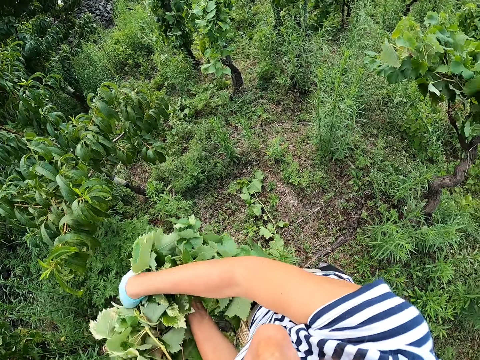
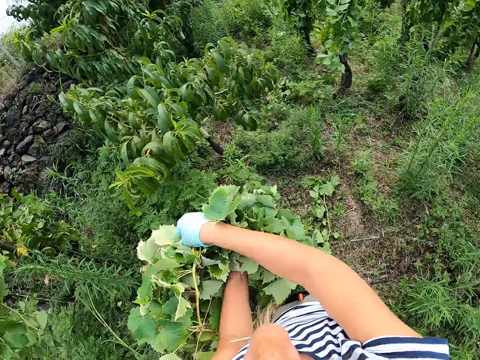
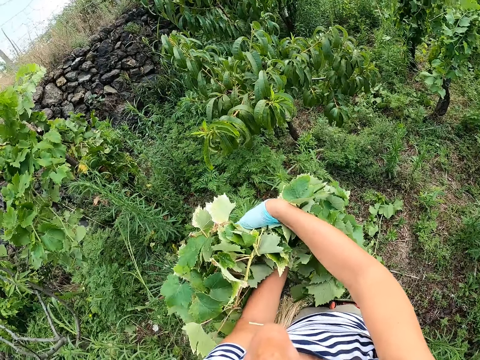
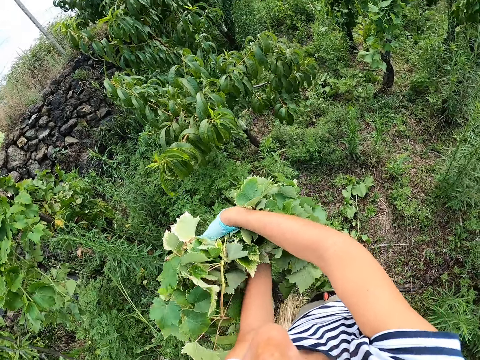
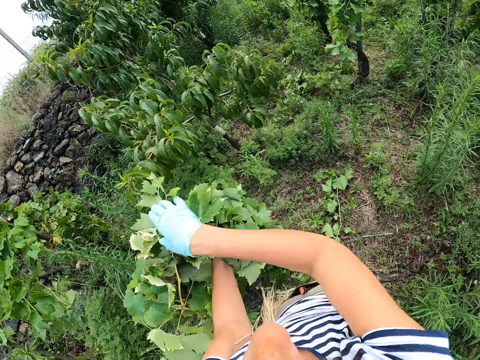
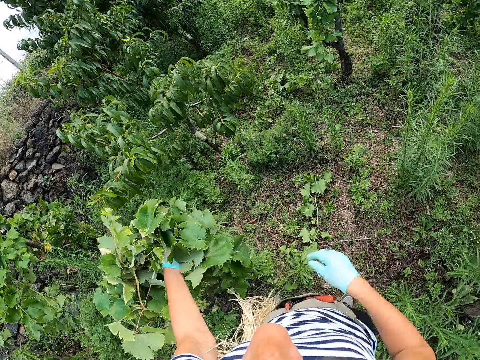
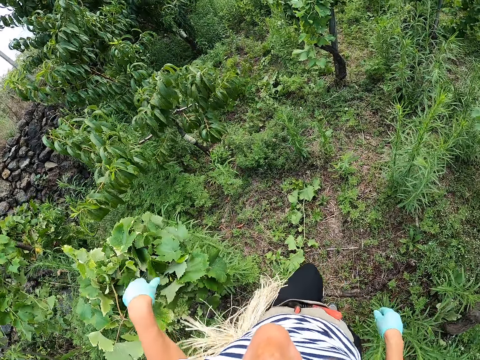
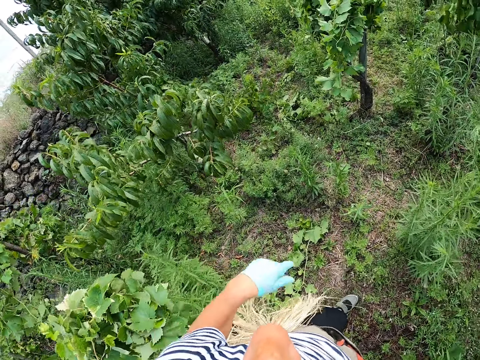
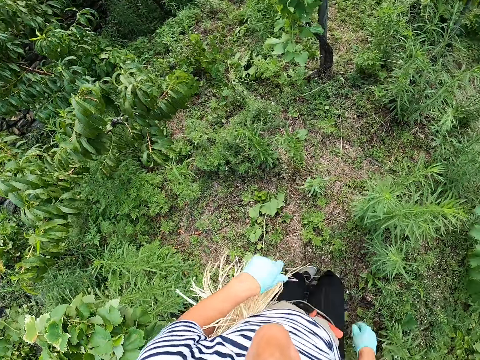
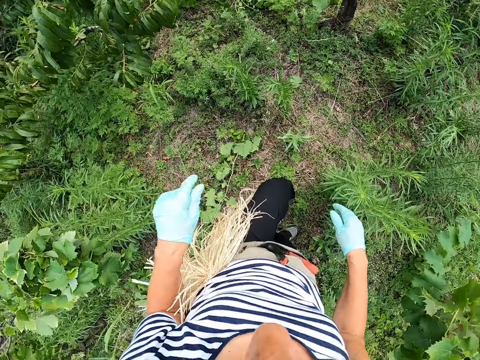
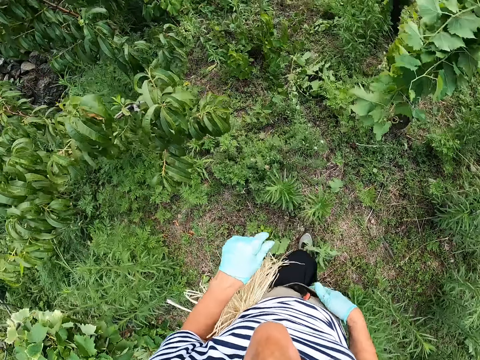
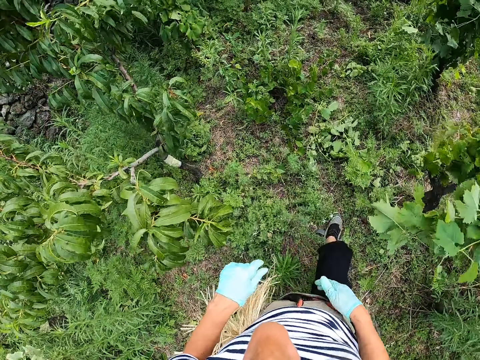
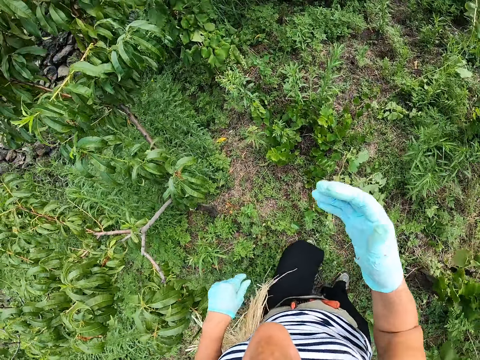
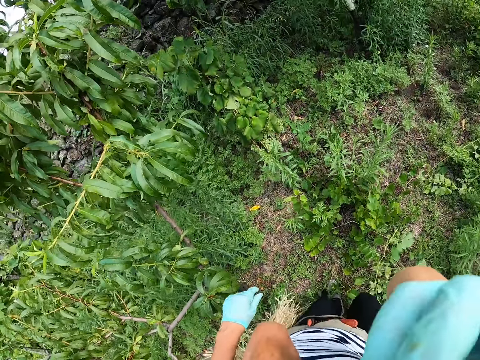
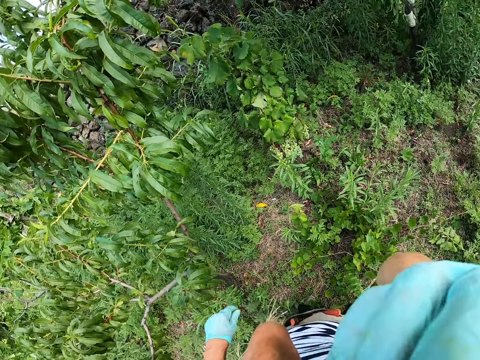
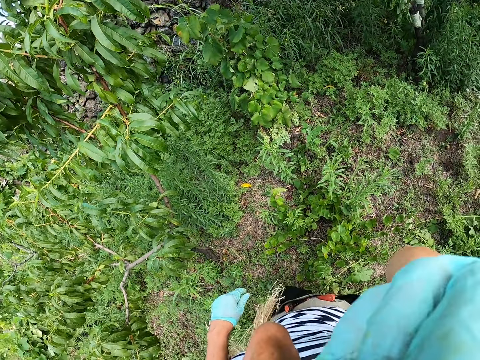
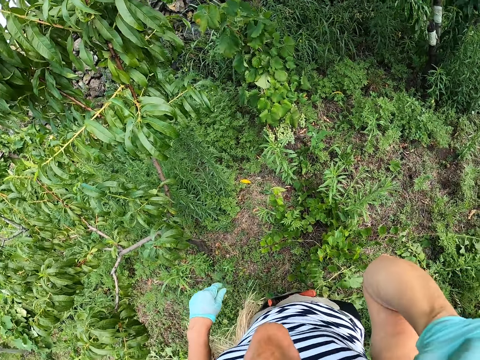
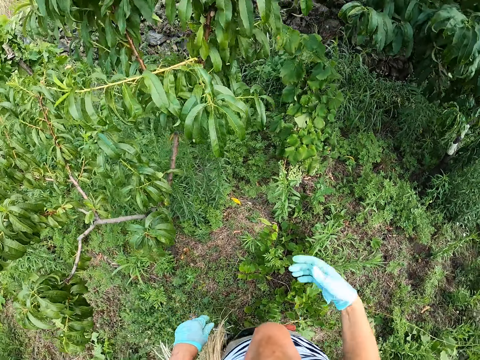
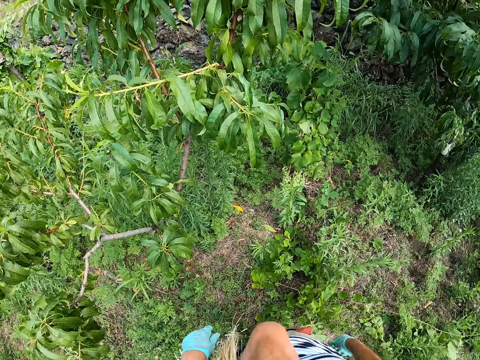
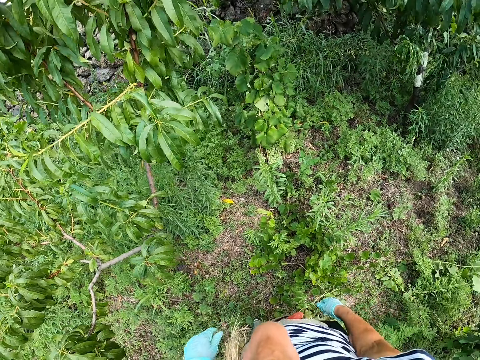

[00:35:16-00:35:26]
The camera wearer walks around the garden. They scratch the face.

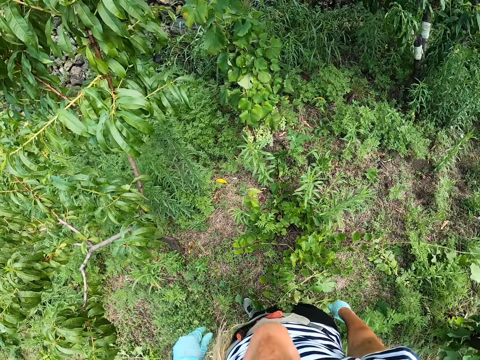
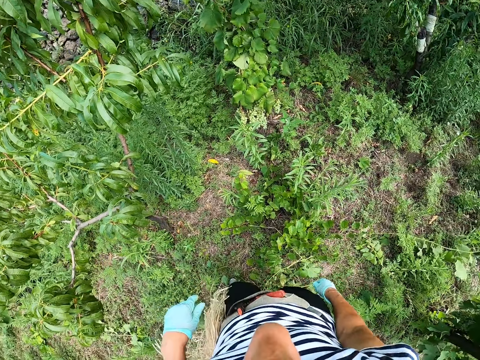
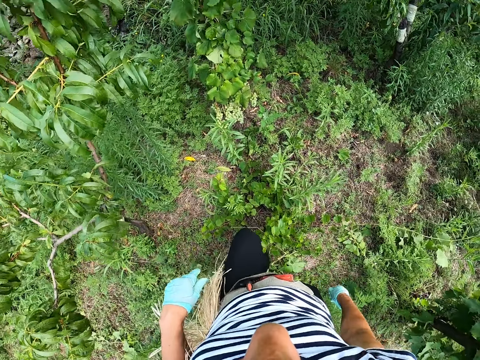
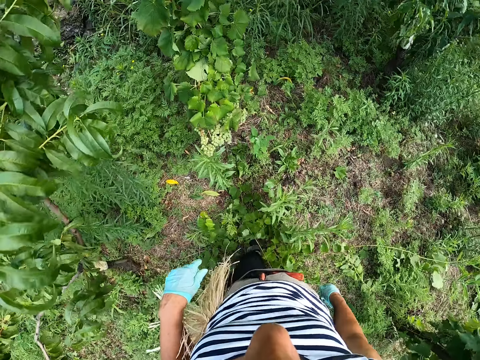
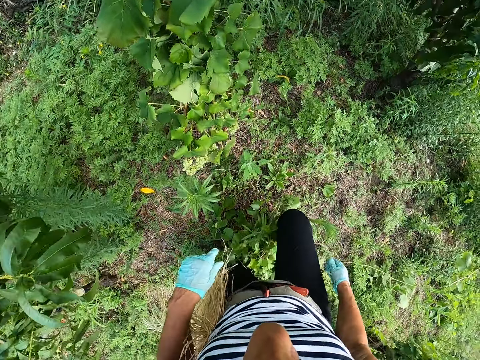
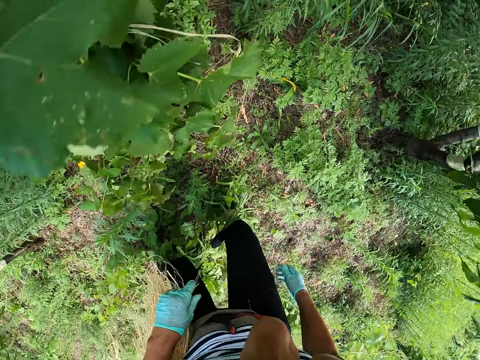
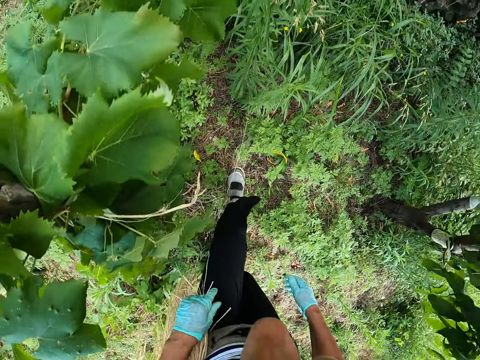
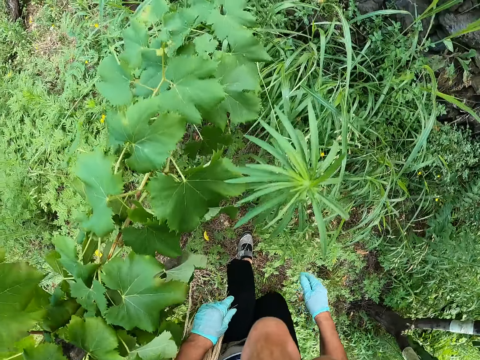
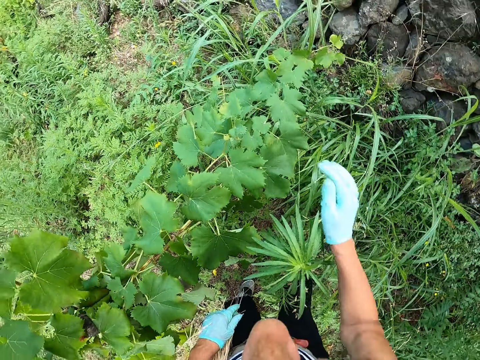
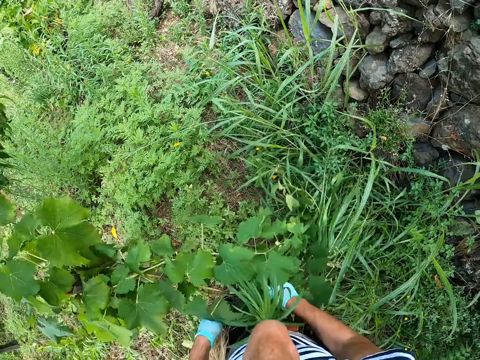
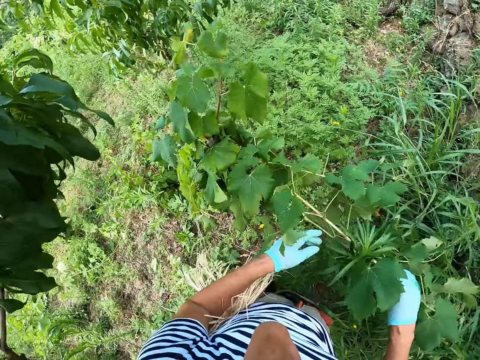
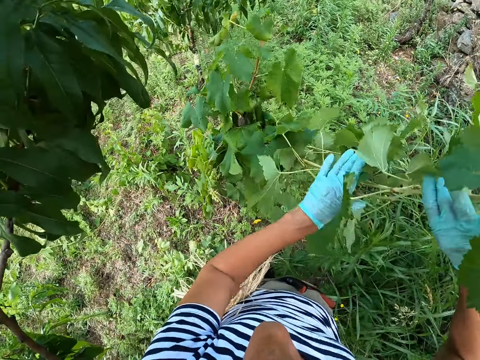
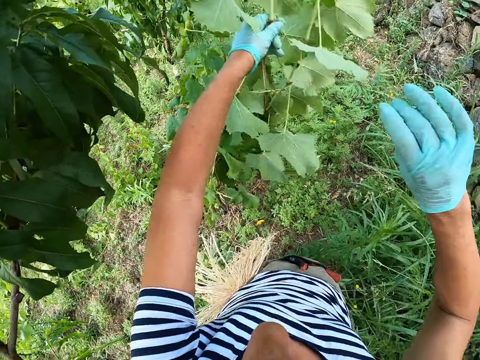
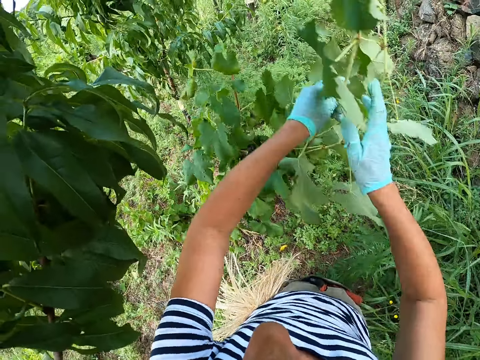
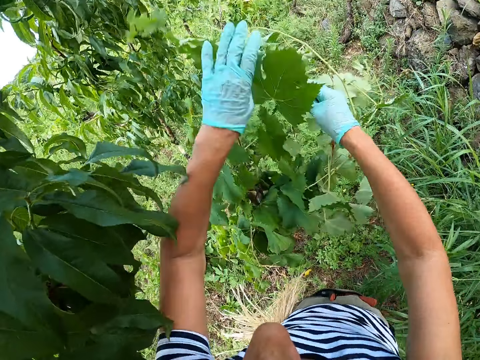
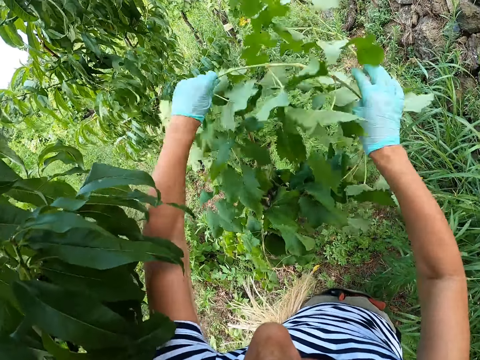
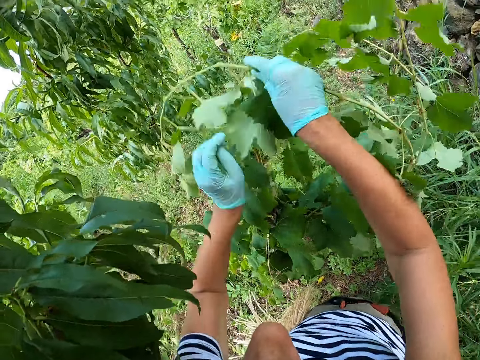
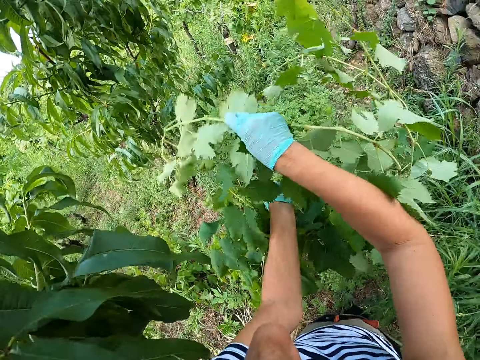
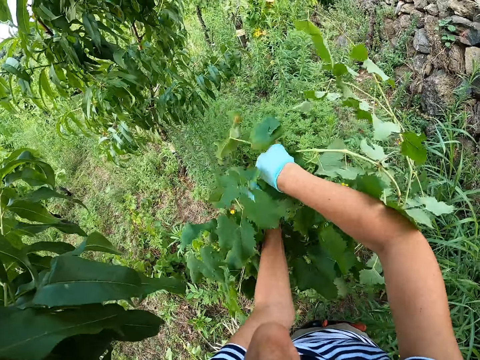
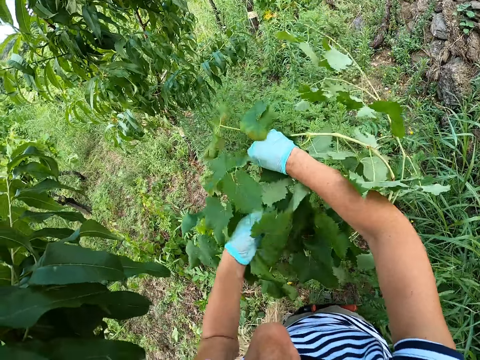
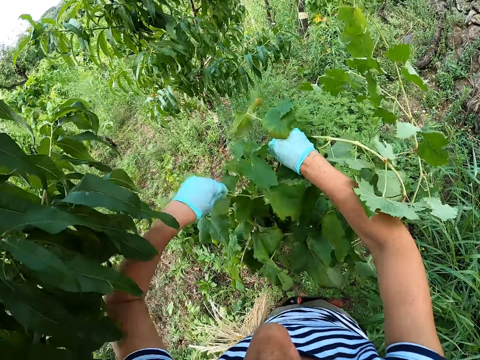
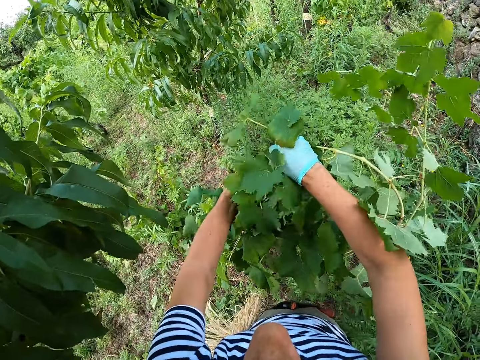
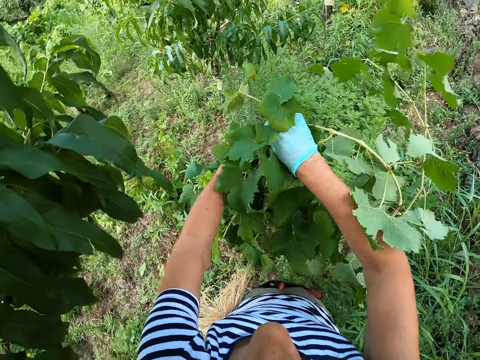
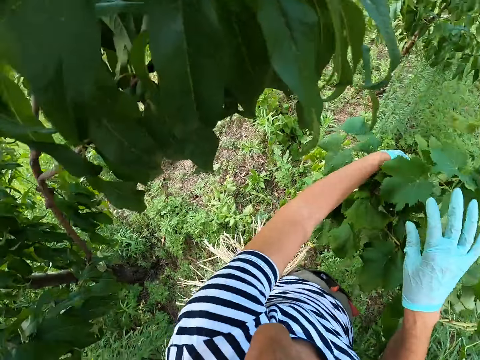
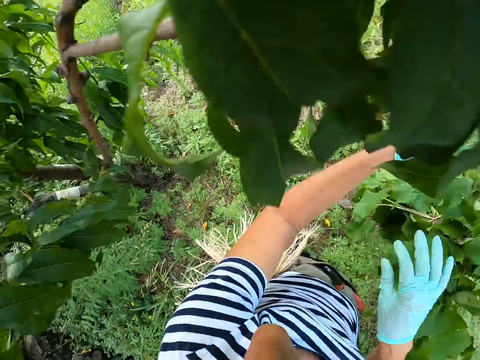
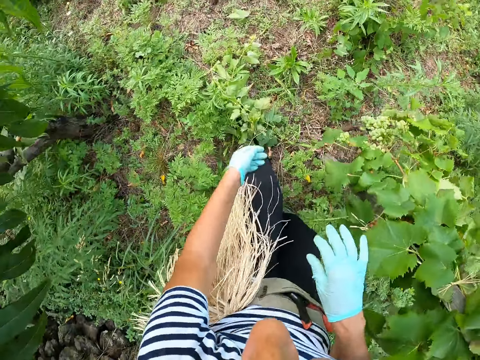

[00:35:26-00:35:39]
The camera wearer walks. They hold the plant. They pull leaves together. They put the leaves together and put the plant against the pole.

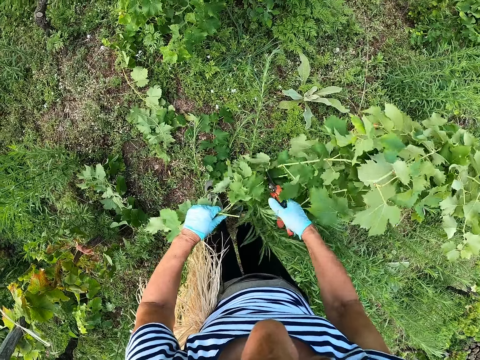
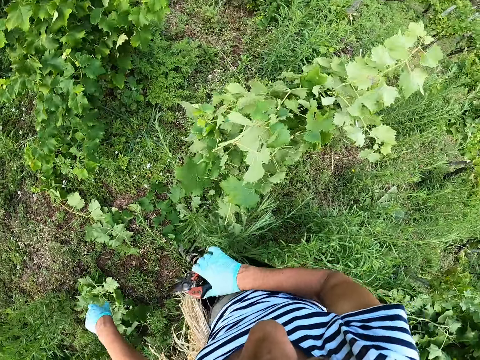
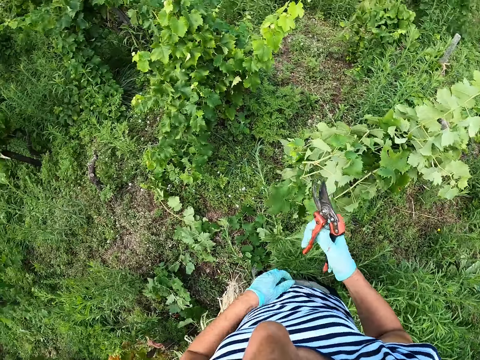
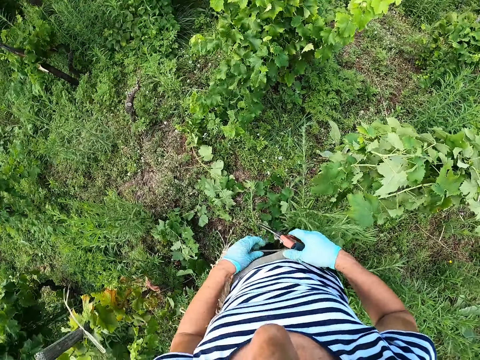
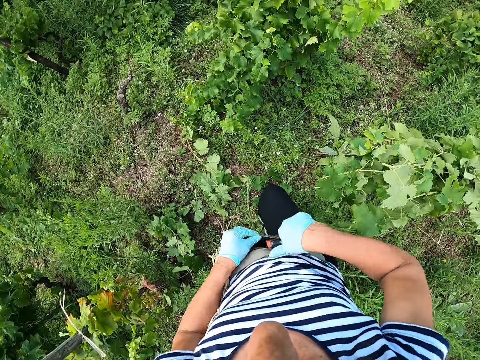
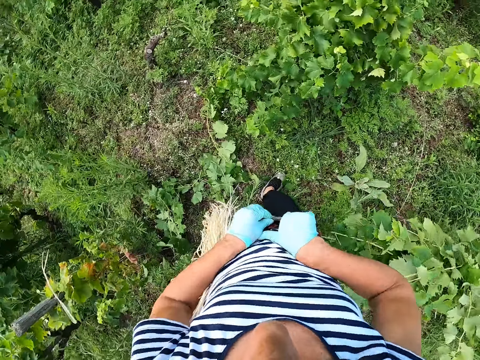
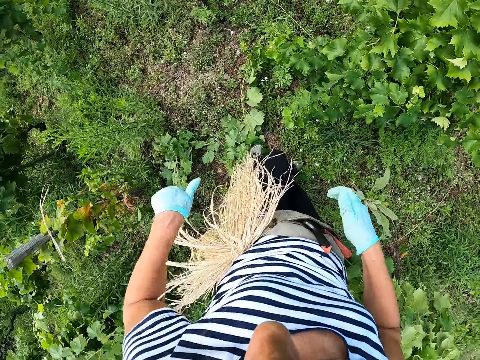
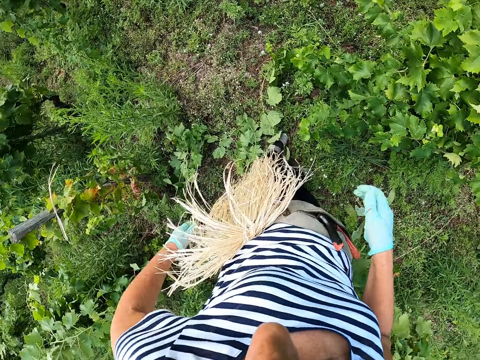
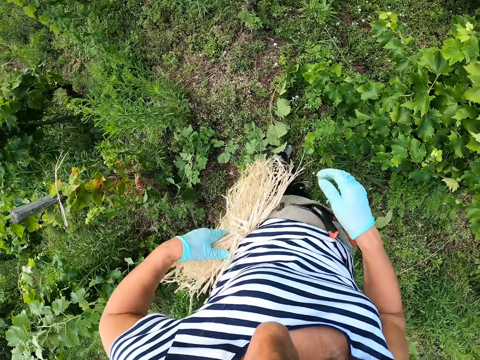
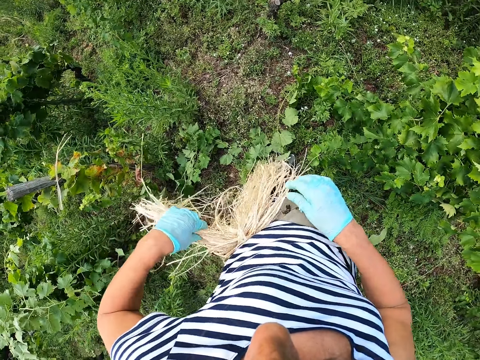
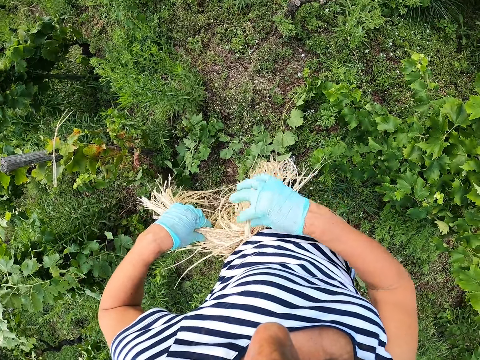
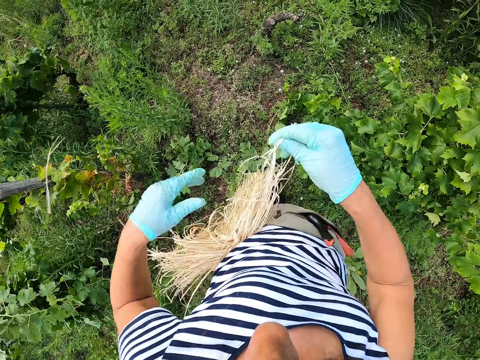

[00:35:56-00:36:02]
The camera wearer throws a piece of plant down. They put the pruning shears in the pocket. They remove the twine.
